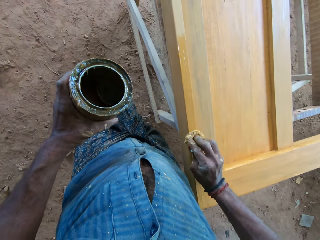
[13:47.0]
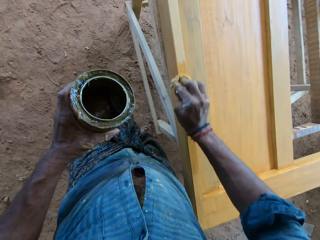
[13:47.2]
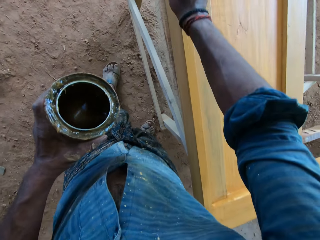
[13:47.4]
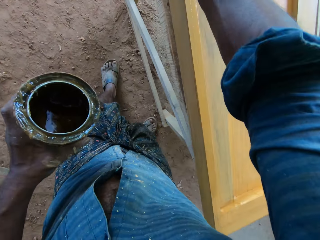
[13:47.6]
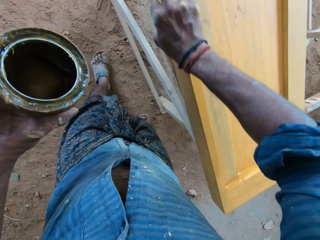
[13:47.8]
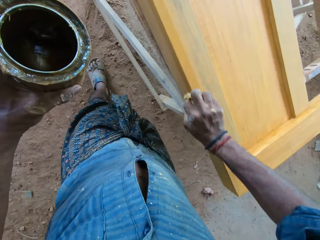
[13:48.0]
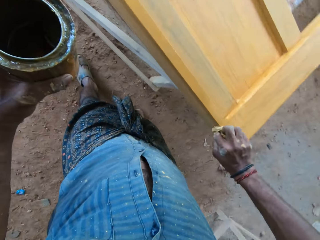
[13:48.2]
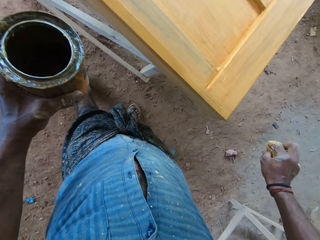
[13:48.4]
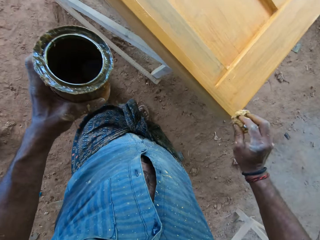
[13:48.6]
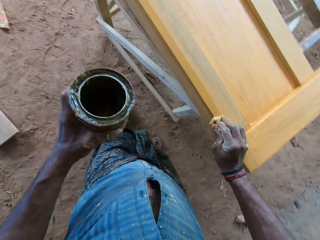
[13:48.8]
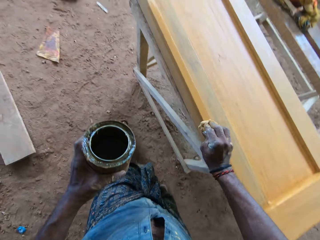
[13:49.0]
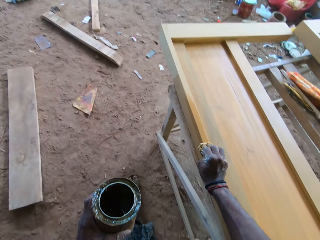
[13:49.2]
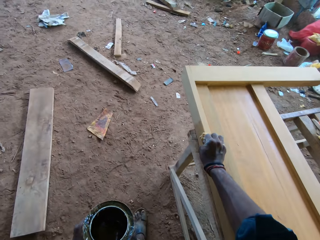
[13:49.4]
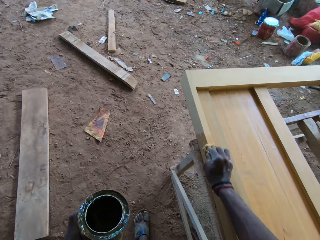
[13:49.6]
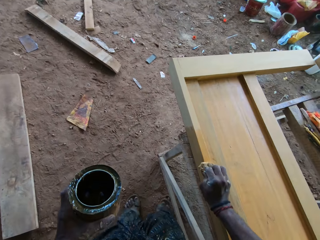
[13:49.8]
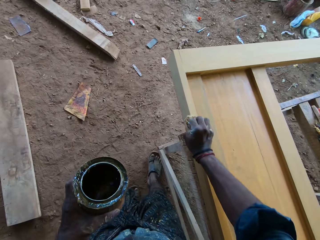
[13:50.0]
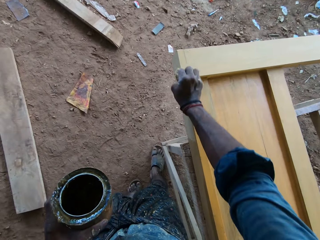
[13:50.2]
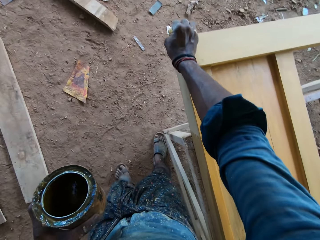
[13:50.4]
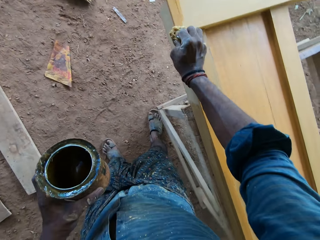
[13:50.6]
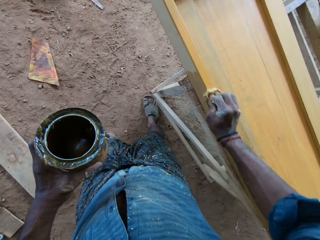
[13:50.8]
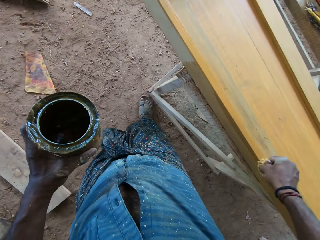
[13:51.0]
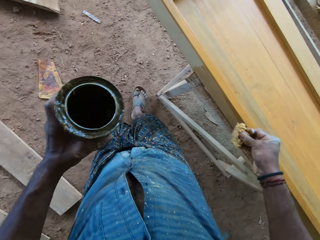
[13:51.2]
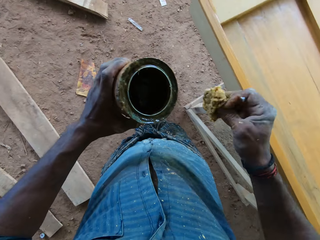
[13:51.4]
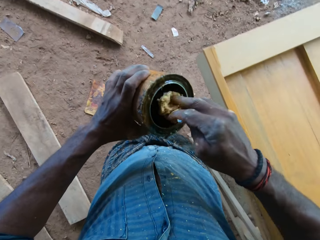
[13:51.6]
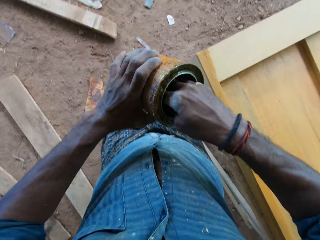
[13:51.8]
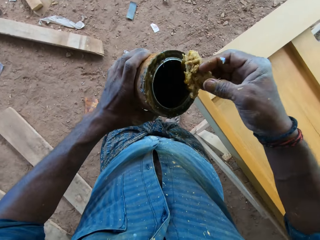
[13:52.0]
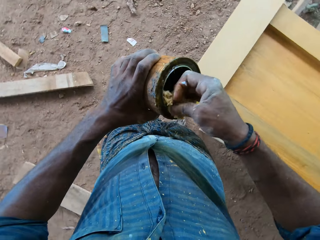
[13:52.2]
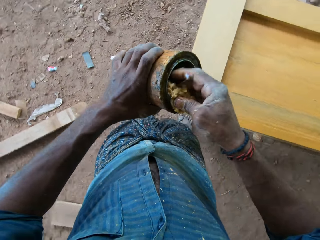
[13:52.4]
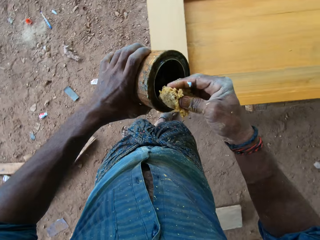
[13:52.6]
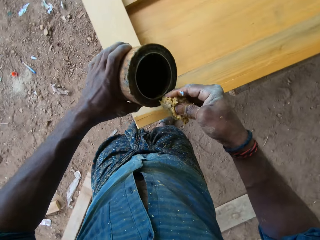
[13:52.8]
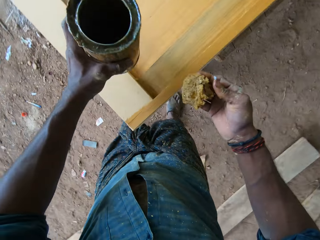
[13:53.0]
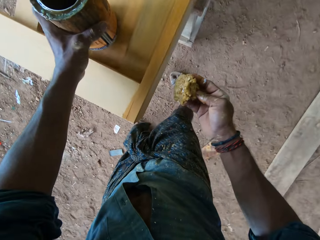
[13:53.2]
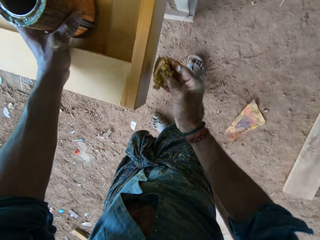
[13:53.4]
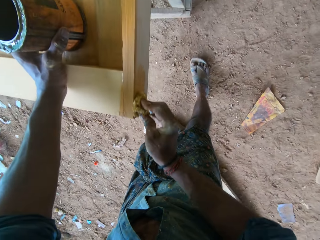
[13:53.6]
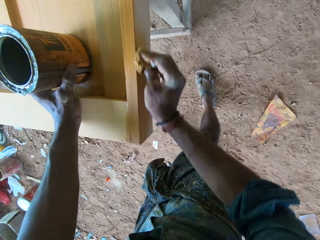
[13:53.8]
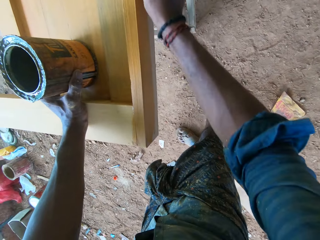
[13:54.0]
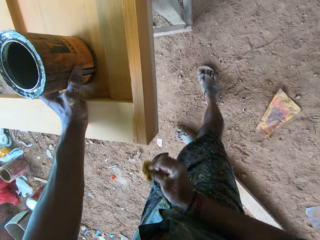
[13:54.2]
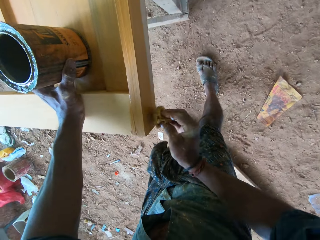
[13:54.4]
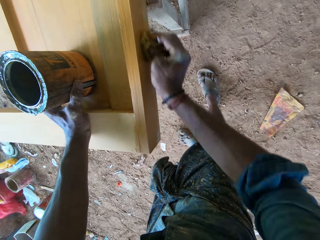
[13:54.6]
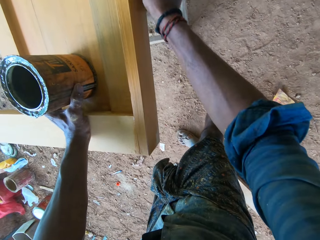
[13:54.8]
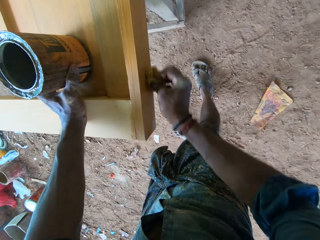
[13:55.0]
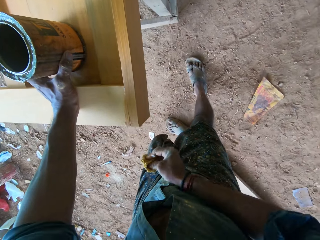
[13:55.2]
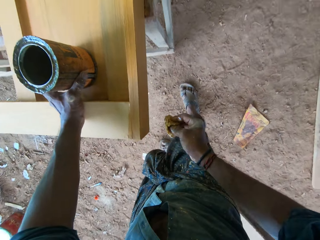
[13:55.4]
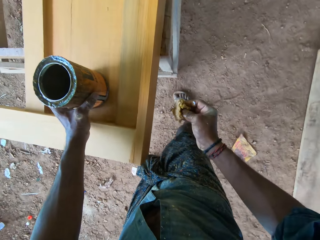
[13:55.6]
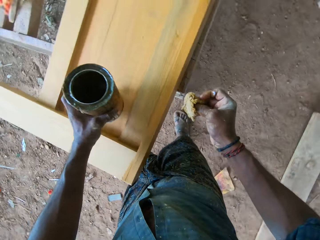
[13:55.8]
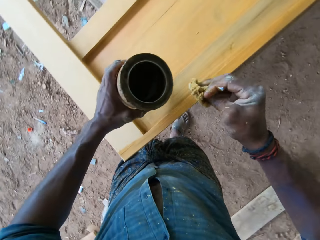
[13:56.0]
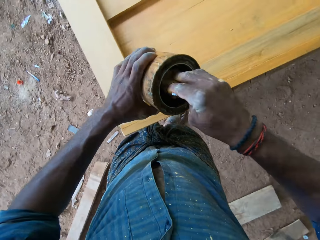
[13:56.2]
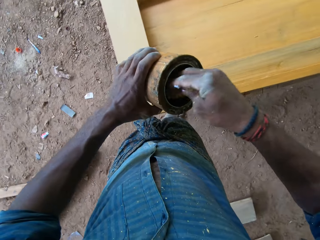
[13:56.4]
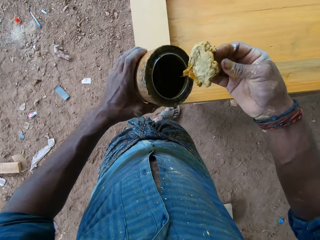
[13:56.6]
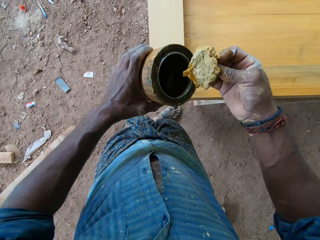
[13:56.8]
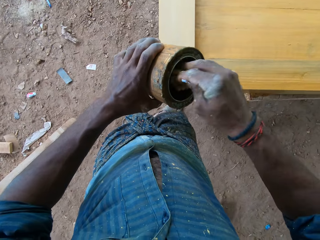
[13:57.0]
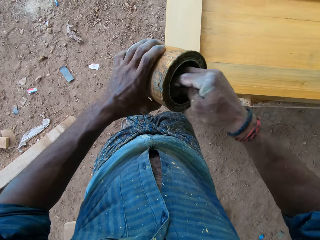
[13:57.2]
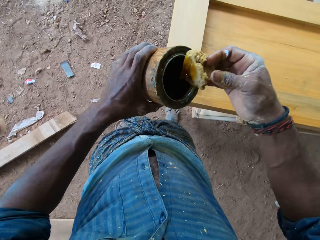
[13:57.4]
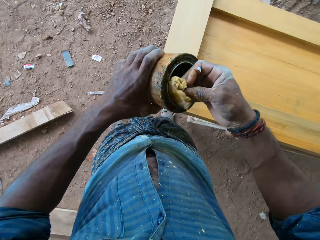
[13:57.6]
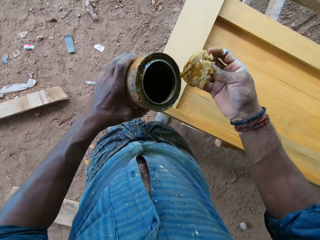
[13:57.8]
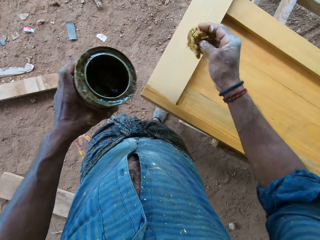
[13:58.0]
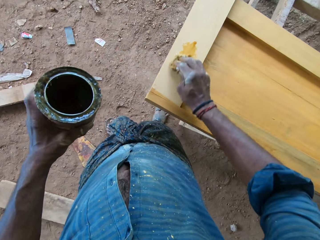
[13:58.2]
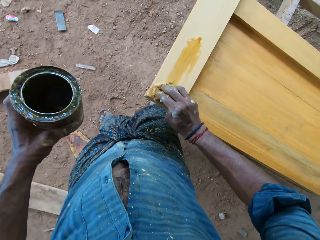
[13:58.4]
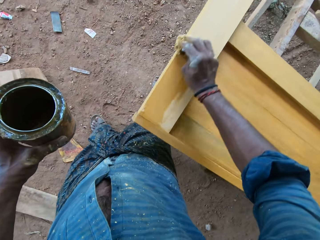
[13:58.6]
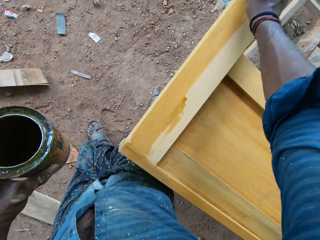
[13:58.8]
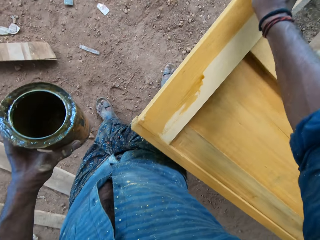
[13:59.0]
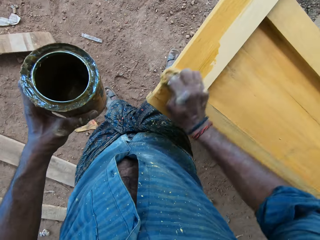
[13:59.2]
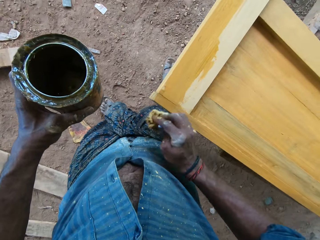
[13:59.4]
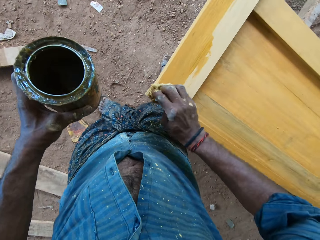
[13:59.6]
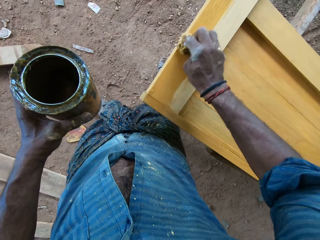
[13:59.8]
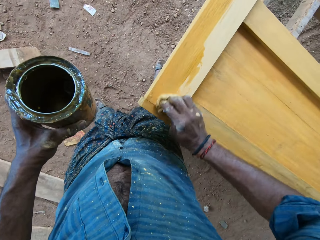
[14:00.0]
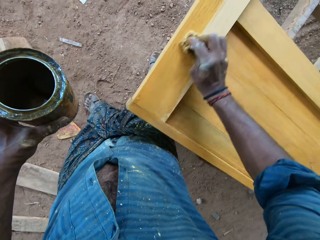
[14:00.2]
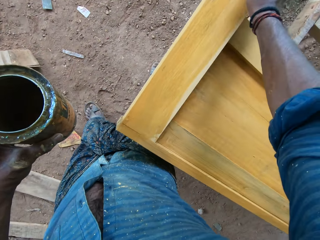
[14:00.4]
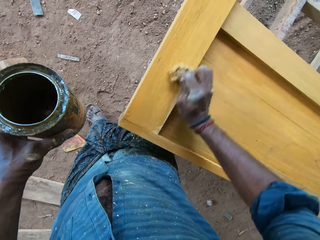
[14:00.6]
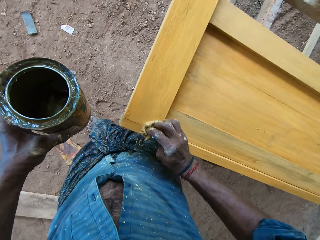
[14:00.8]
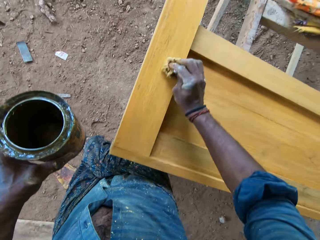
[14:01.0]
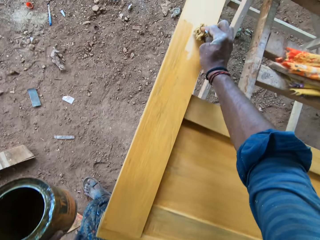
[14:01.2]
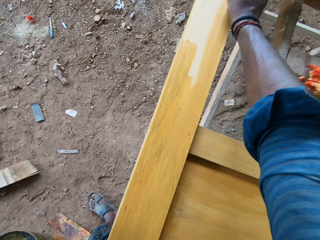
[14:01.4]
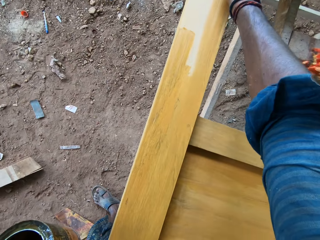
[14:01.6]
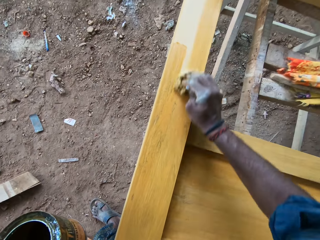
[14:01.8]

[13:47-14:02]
The camera wearer takes paint from the paint can in his left hand with the foam in his right hand. He places the paint can on the wood on the table stand with his left hand. He paints the wood on the table stand with paint on the foam in his right hand. He carries the paint can from the wood on the table stand with his left hand. He takes paint from the paint can in his left hand with the foam in his right hand. He paints the wood on the table stand with paint on the foam in his right hand.

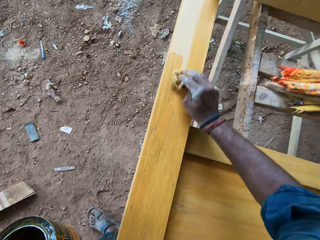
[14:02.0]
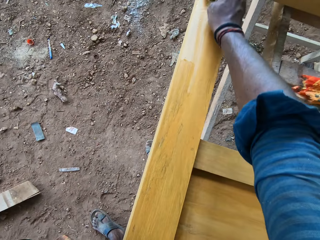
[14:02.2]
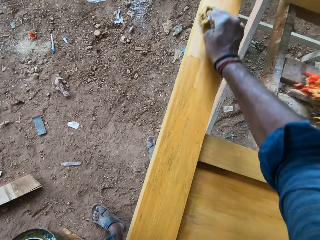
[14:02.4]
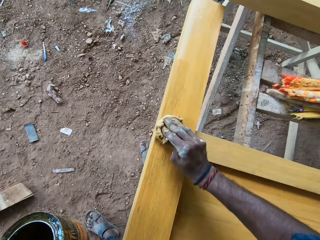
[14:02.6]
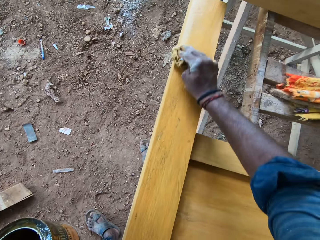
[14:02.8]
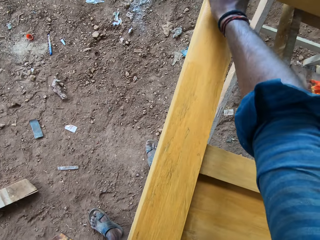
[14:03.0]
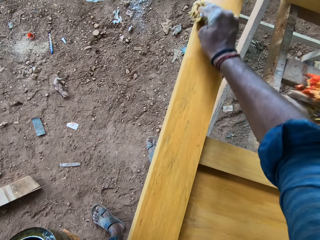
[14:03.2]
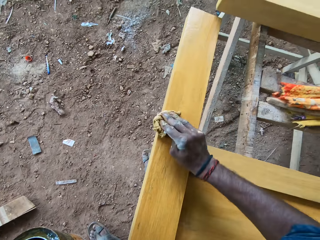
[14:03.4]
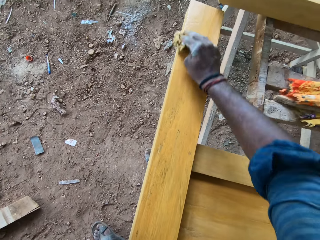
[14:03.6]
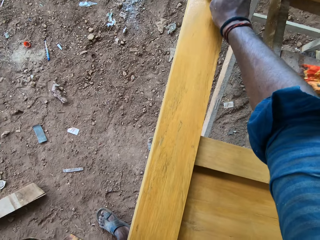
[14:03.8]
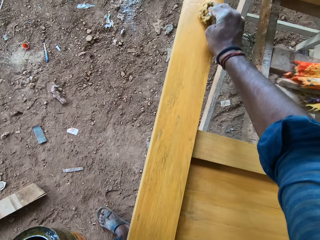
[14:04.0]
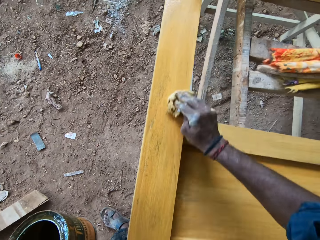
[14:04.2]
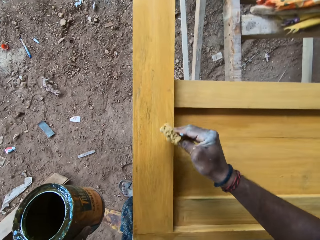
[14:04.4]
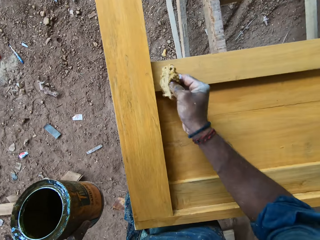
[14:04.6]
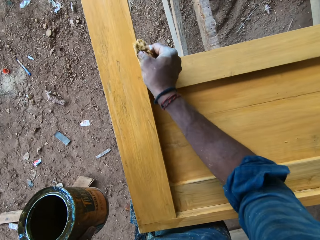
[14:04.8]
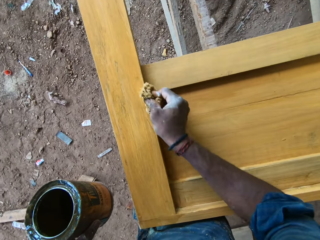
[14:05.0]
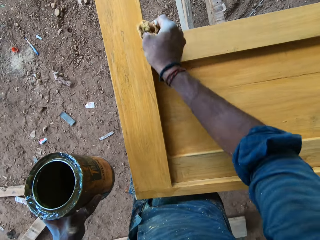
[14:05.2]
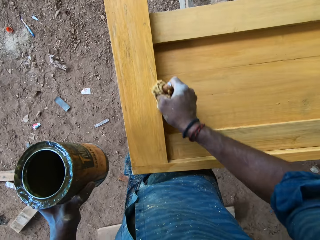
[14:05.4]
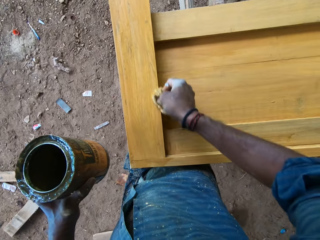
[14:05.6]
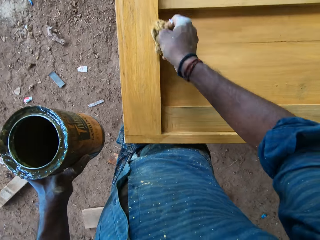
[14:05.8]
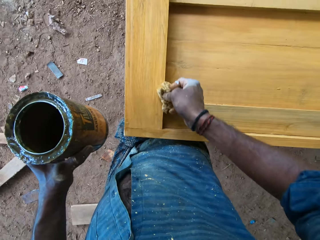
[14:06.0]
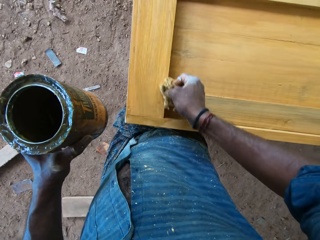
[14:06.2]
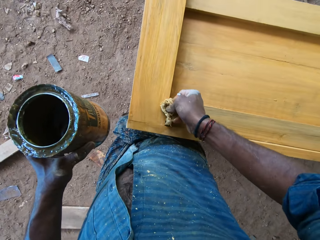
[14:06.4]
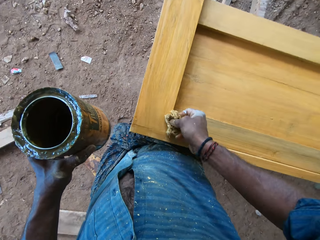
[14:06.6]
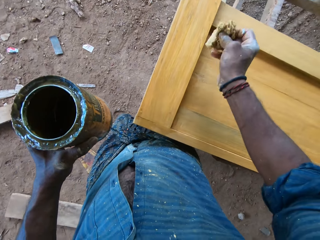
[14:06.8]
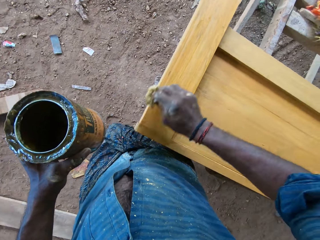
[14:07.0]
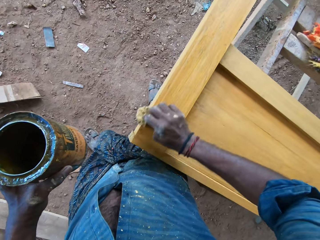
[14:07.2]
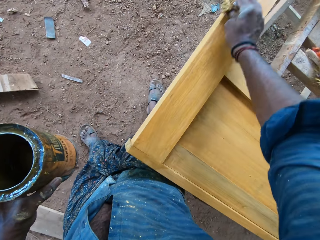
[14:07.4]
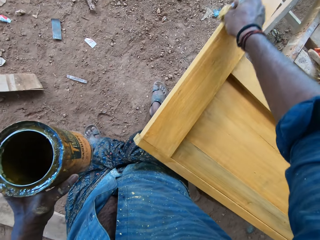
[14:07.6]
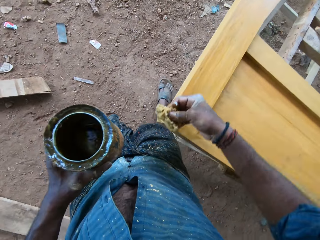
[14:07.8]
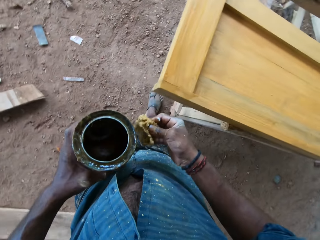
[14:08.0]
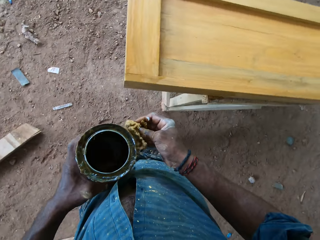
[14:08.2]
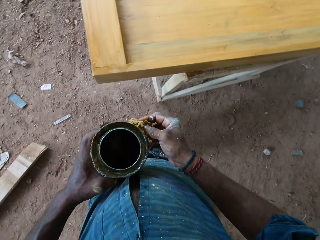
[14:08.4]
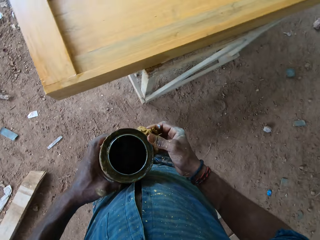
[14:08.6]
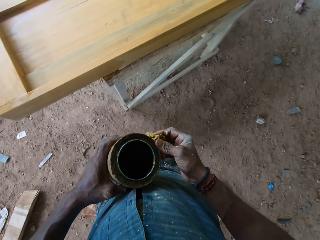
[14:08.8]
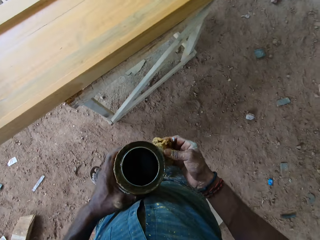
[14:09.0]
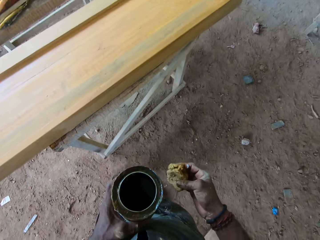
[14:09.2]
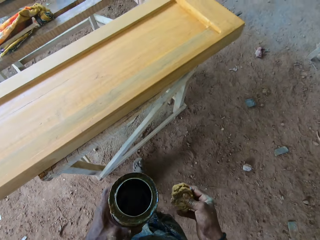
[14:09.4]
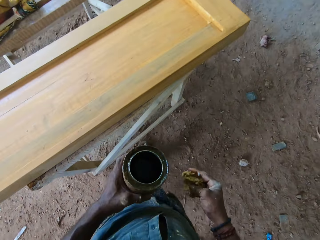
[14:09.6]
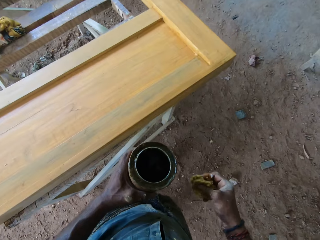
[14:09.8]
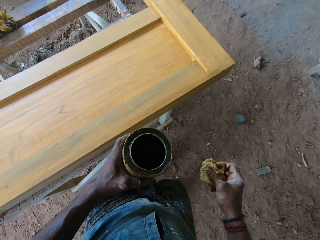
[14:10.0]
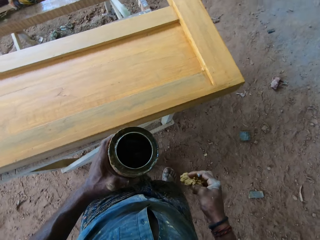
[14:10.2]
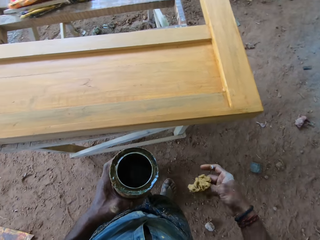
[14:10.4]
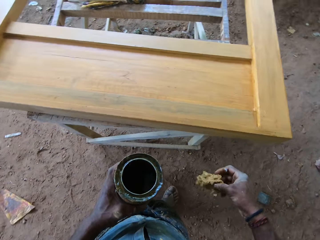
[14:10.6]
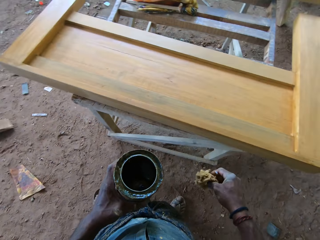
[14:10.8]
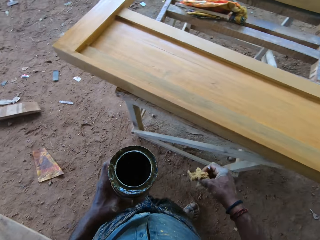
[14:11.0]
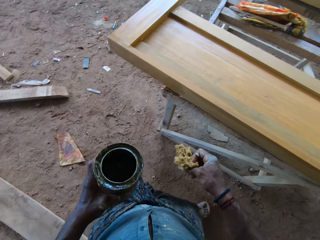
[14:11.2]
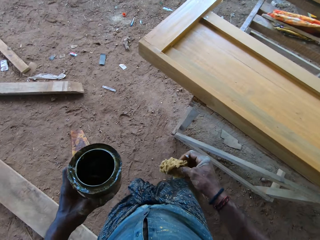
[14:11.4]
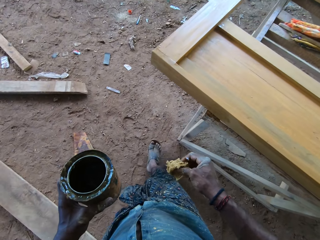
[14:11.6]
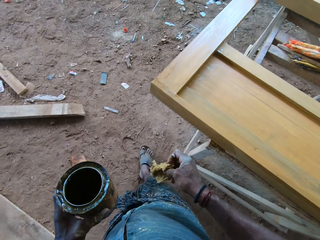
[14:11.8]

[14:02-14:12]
The camera wearer touches the paint can in his left hand with the foam in his right hand. He adjusts the fabric and walks beside the furniture.
